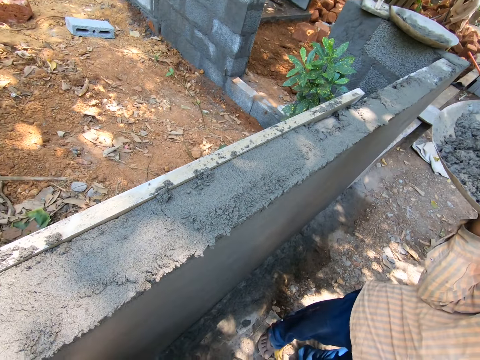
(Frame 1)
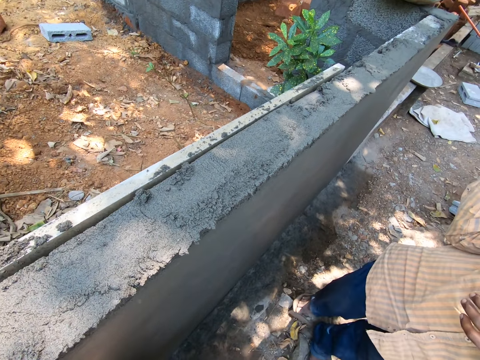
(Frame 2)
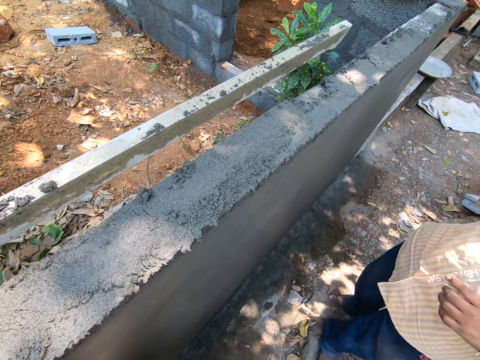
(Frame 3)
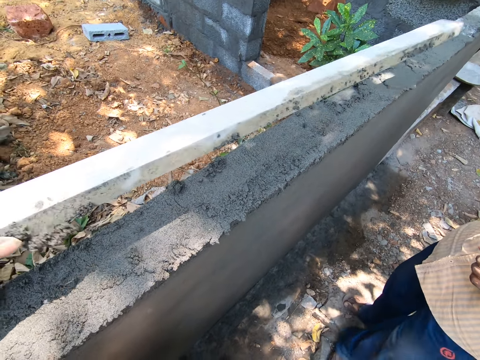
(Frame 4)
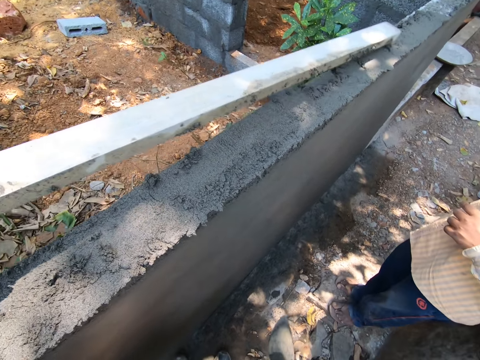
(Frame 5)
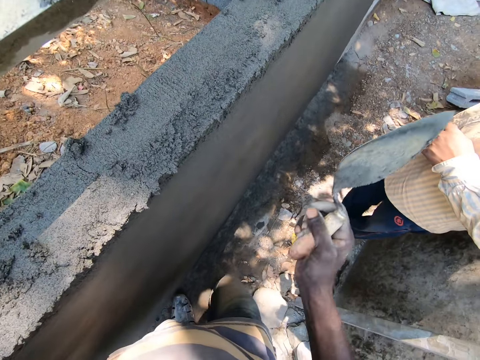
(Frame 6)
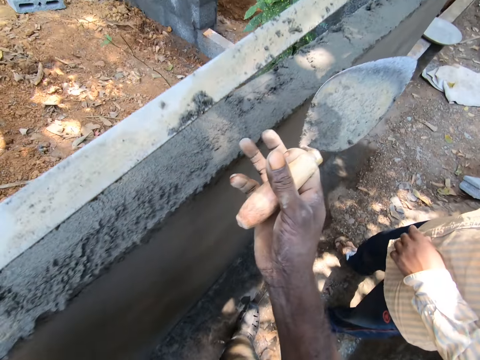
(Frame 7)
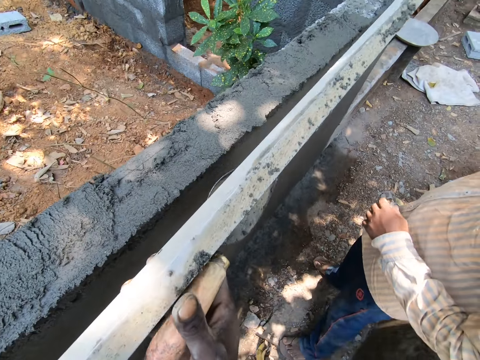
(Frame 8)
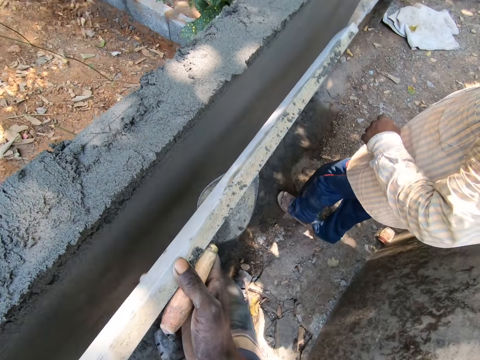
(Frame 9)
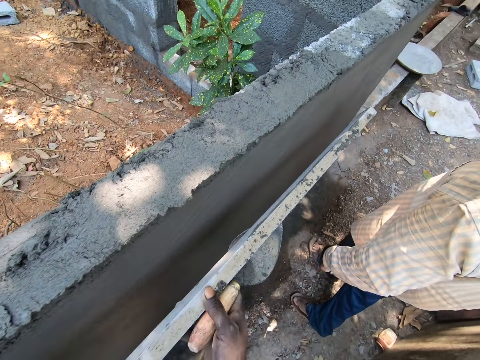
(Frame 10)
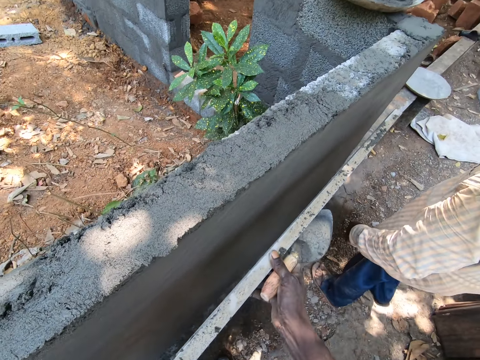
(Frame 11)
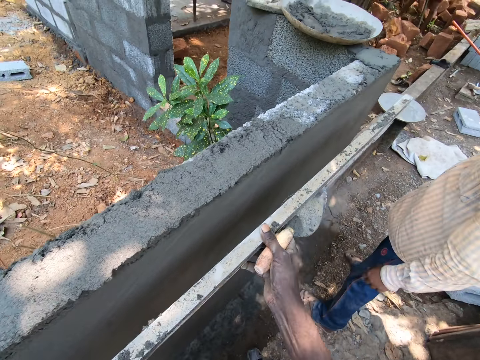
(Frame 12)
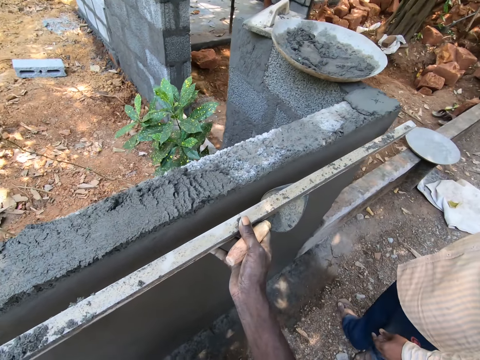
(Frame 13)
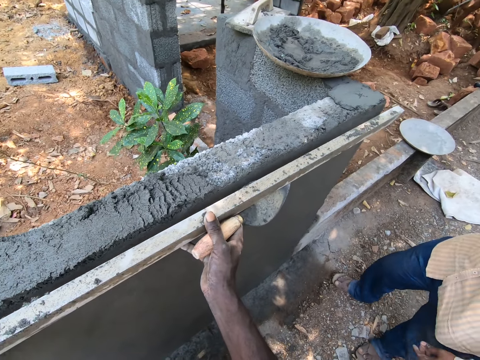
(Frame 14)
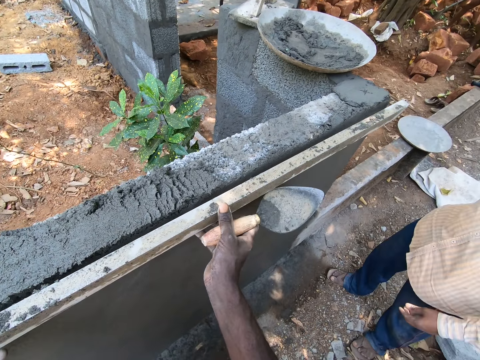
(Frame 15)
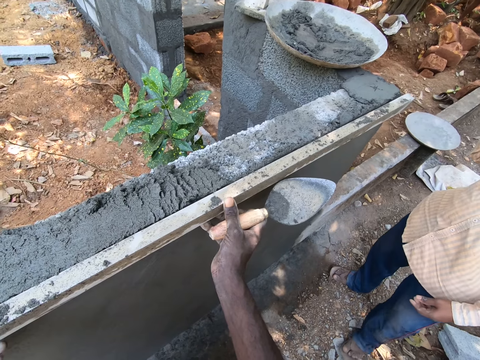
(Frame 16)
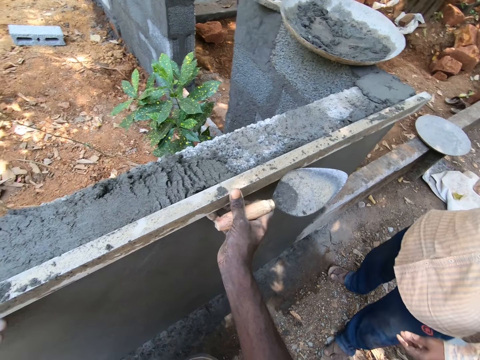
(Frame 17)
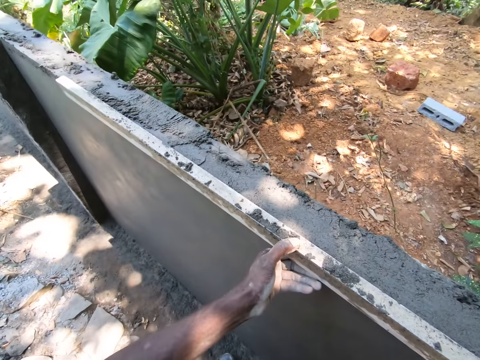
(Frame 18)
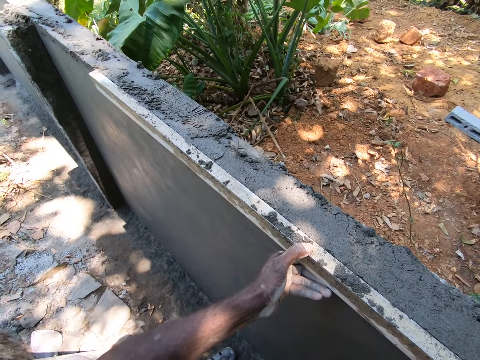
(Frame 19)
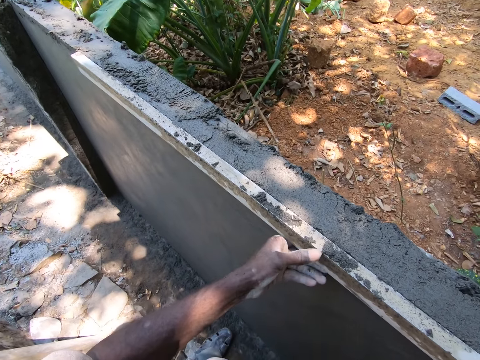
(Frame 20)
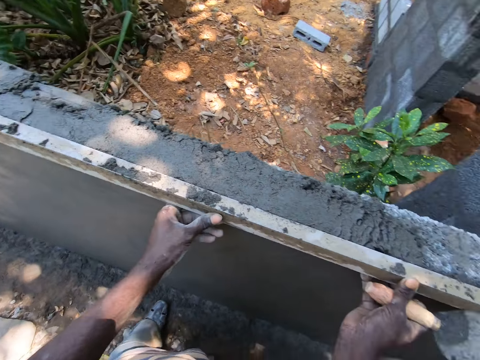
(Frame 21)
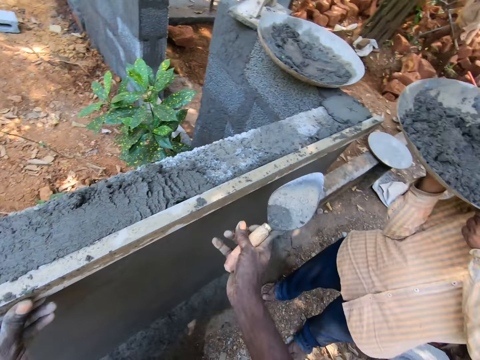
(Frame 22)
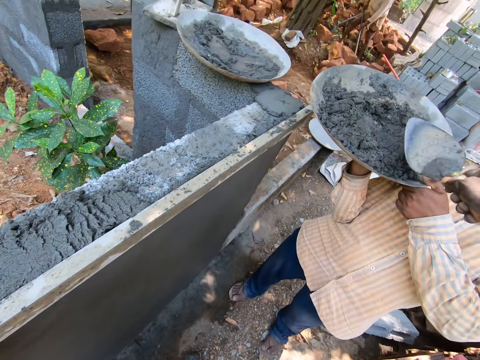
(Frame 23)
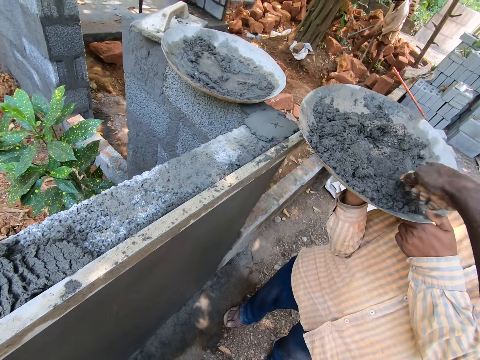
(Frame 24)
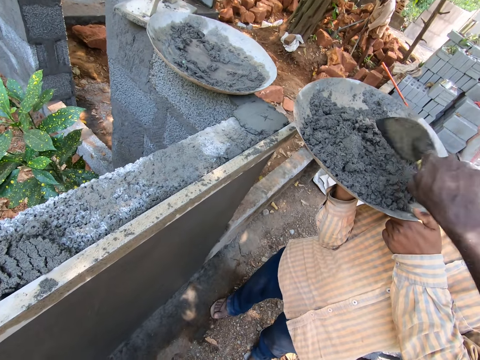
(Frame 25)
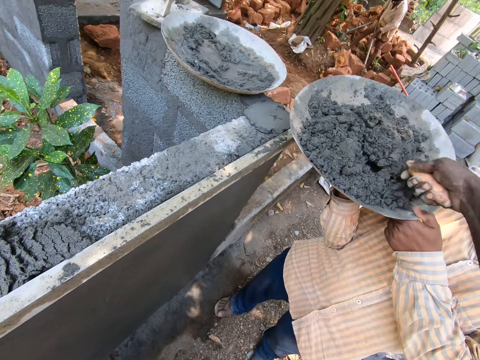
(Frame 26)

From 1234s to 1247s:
The camera wearer lifts up the piece of wood. They lean the piece of wood against the wall. They scoop mortar in a basin on the hands of a man.

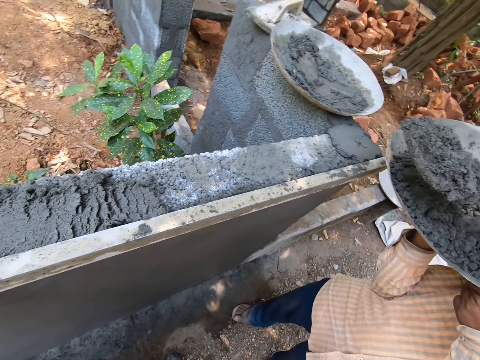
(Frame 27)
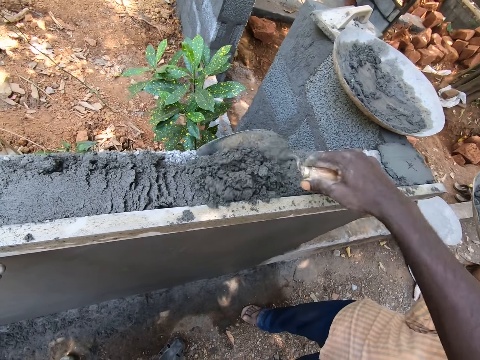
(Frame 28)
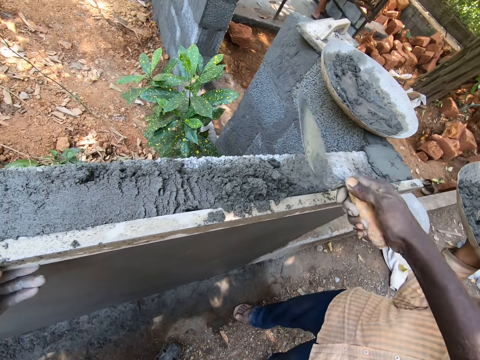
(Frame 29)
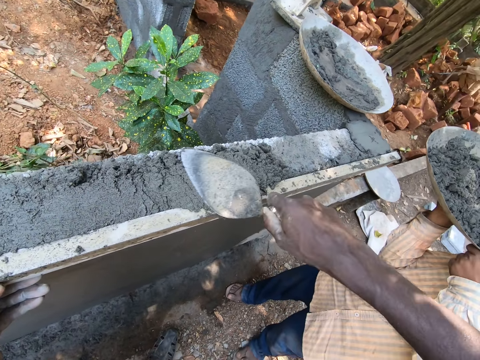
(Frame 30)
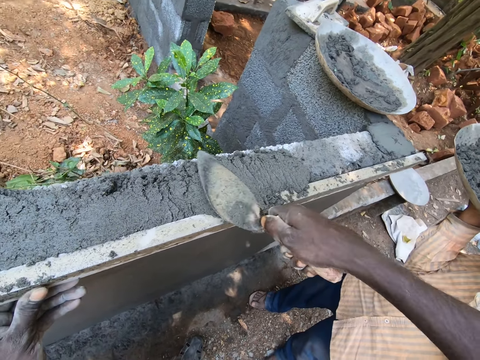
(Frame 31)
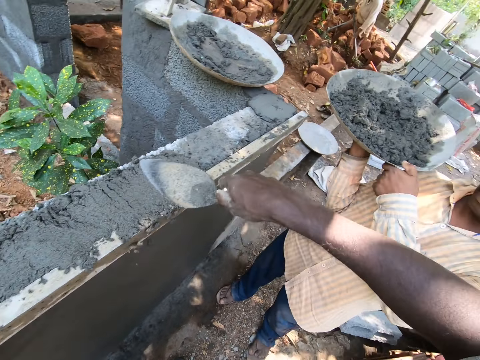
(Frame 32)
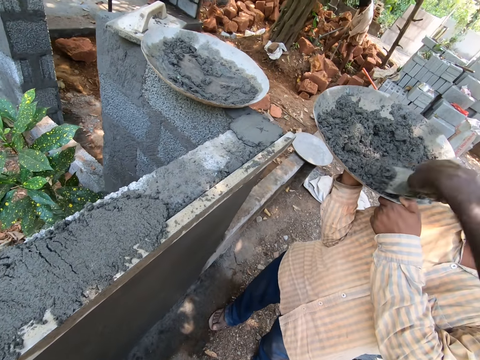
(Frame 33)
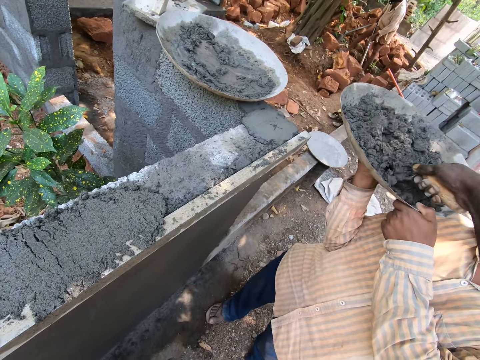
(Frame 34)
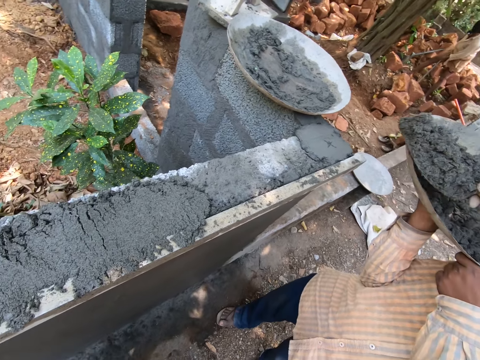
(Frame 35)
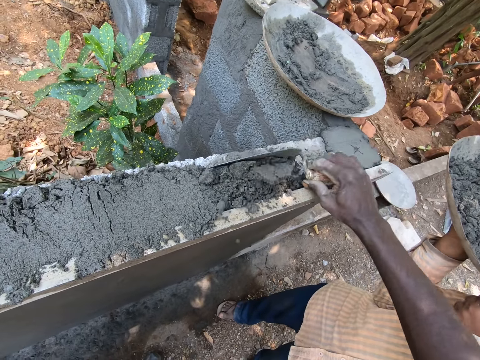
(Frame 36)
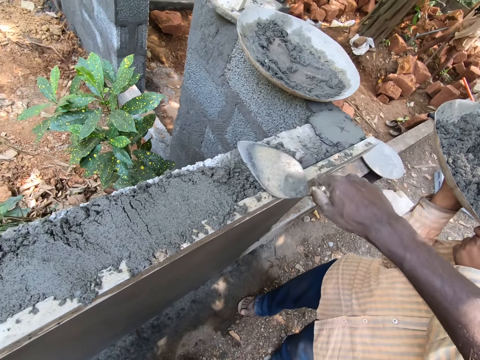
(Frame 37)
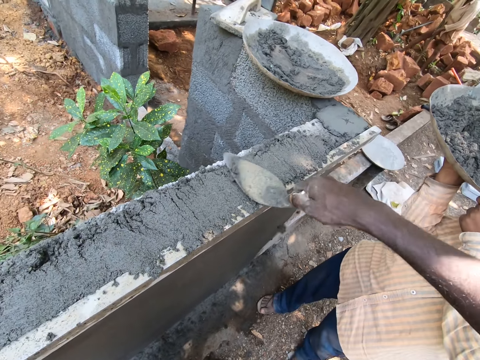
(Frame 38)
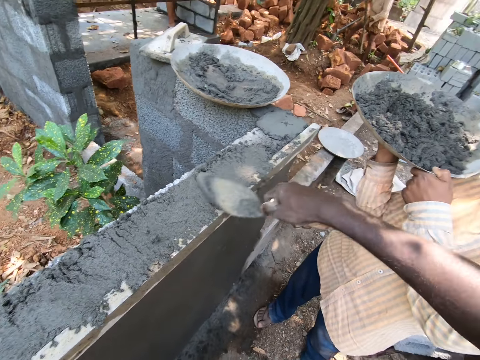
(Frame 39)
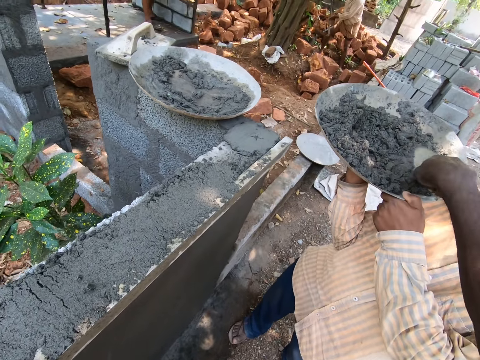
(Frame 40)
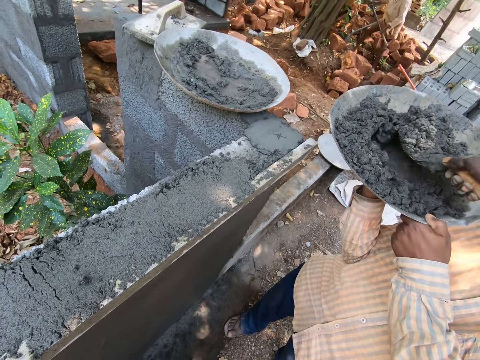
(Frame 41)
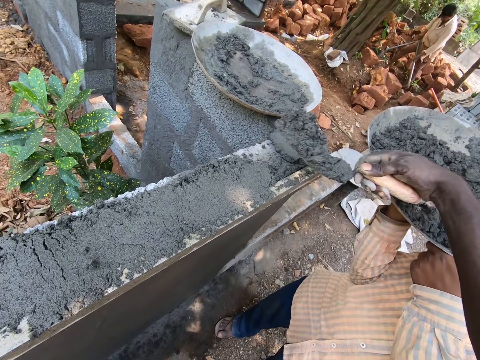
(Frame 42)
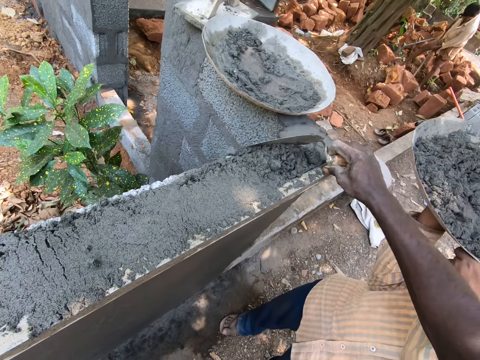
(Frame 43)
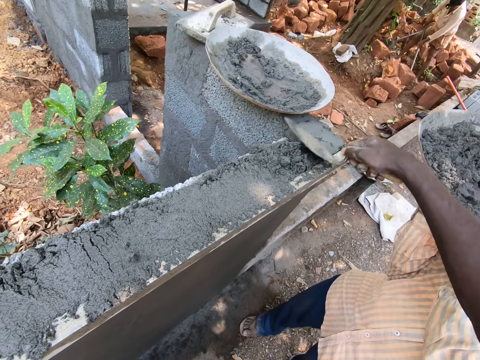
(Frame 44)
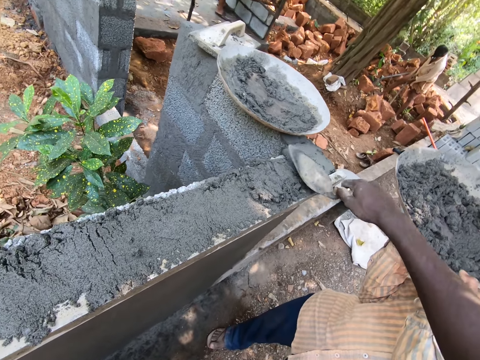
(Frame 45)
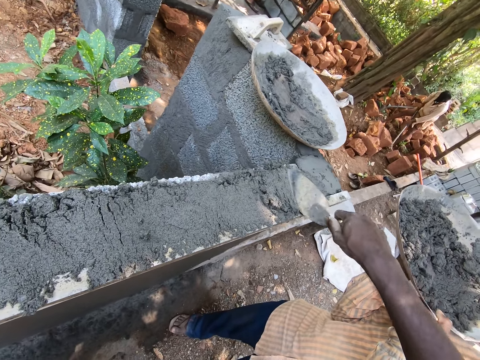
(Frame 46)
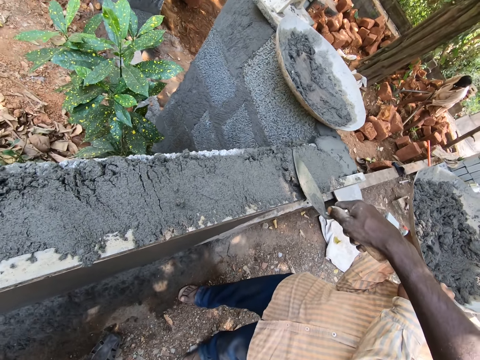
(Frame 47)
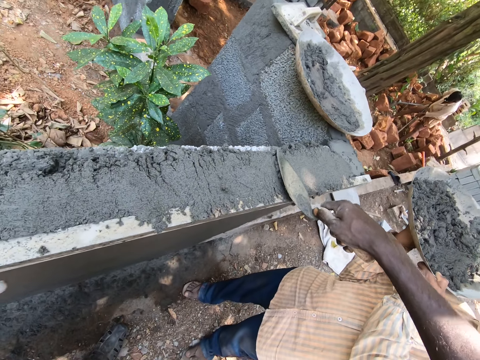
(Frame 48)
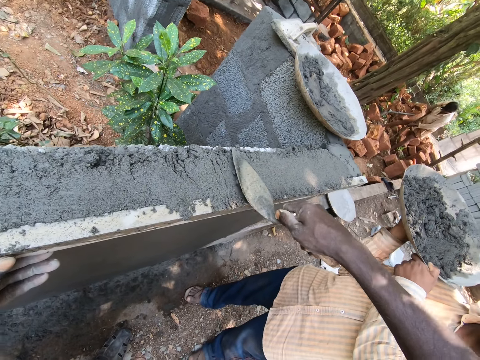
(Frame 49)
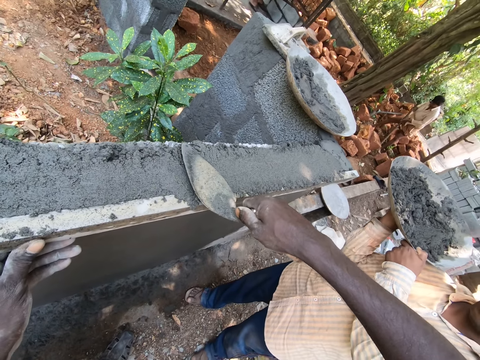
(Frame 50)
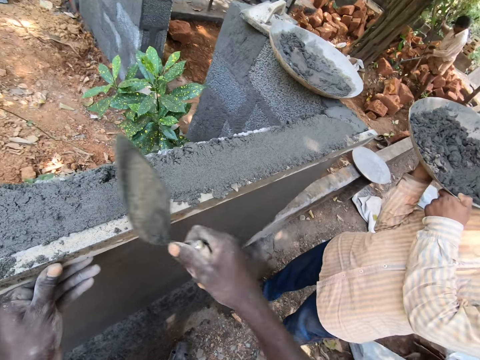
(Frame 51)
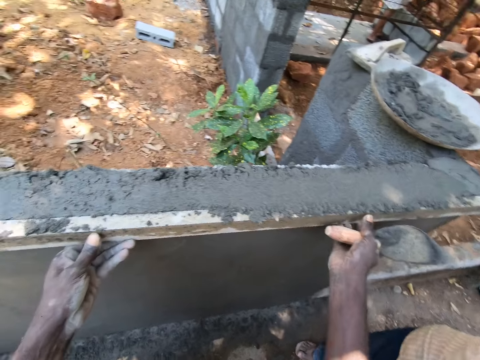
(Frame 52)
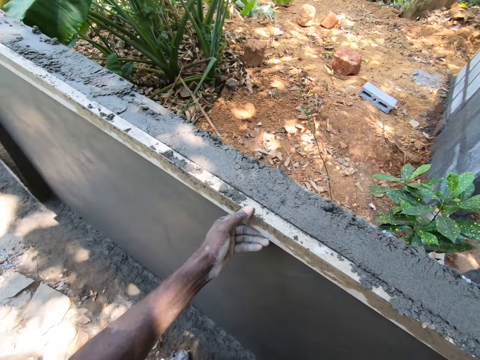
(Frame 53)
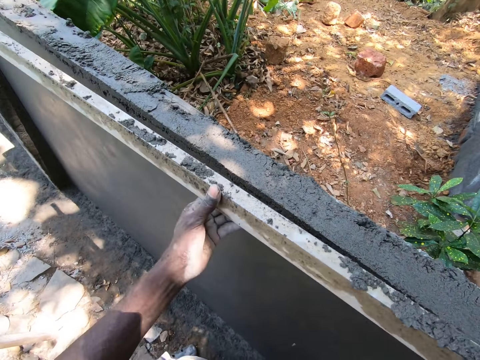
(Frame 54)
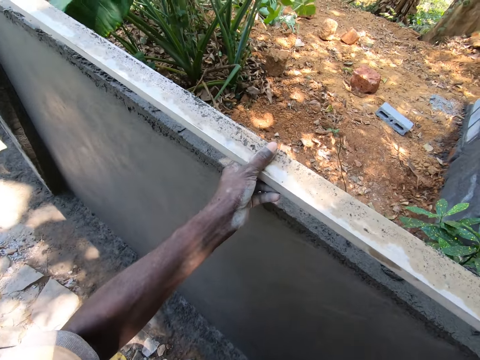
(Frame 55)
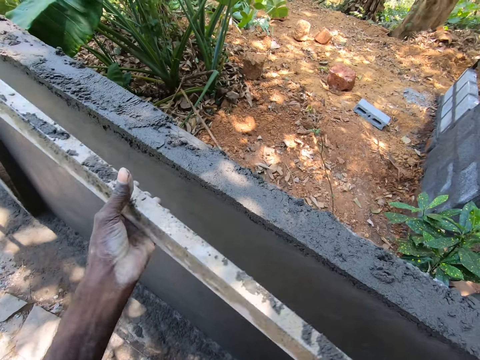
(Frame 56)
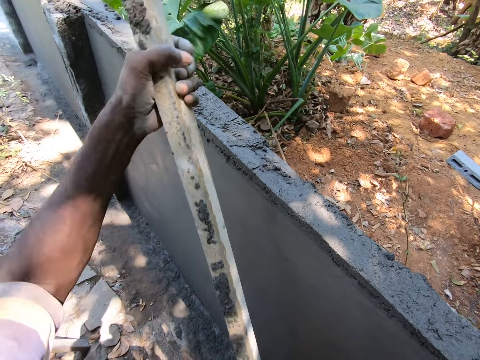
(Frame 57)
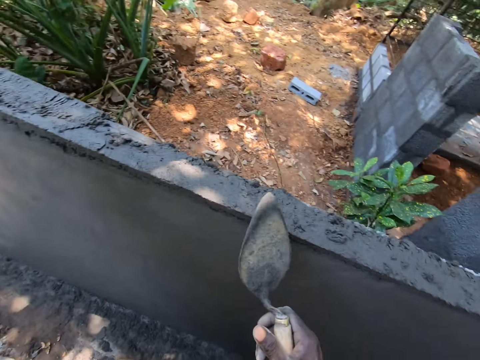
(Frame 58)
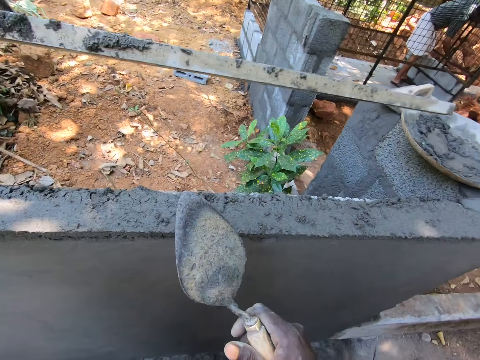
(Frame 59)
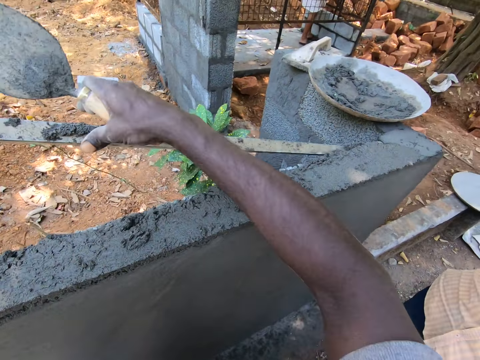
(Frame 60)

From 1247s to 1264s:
The camera wearer pours mortar on the wall. They flatten the mortar with the trowel. They scoop the mortar in a basin on the hands of a man. They pour the mortar on the wall. They flatten the mortar with the trowel. They scoop the mortar in the basin on the hands of the man. They pour the mortar on the wall. They flatten the mortar with the trowel. They remove the piece of wood against the wall.
